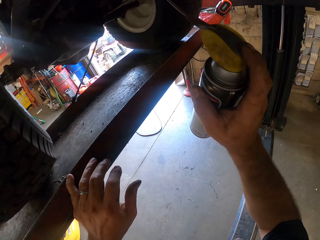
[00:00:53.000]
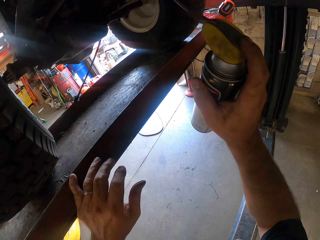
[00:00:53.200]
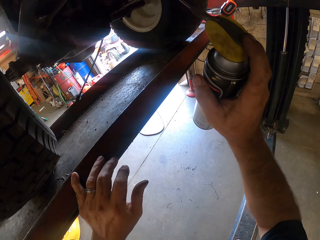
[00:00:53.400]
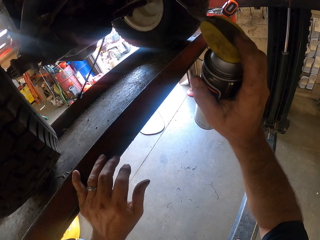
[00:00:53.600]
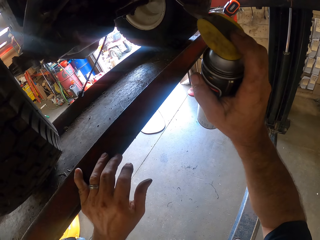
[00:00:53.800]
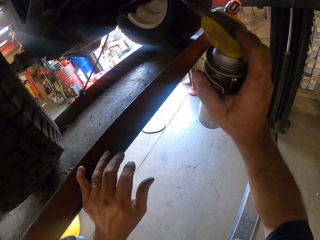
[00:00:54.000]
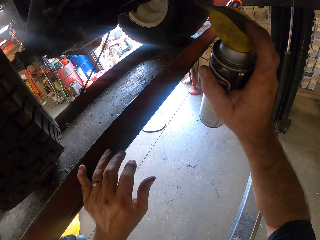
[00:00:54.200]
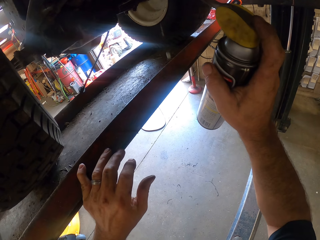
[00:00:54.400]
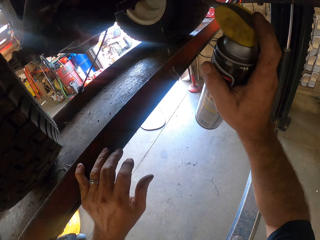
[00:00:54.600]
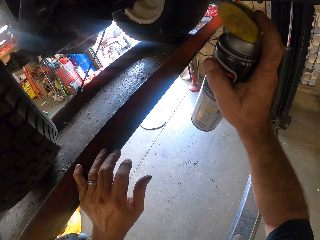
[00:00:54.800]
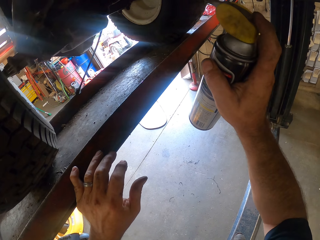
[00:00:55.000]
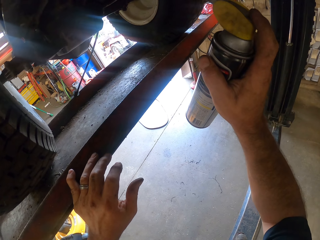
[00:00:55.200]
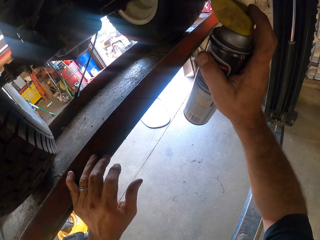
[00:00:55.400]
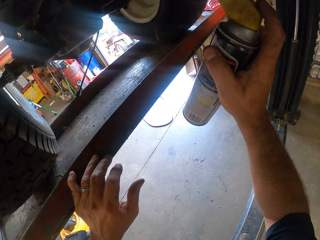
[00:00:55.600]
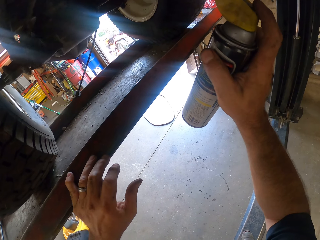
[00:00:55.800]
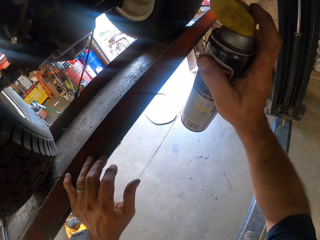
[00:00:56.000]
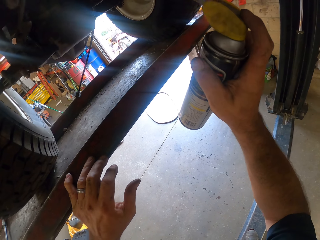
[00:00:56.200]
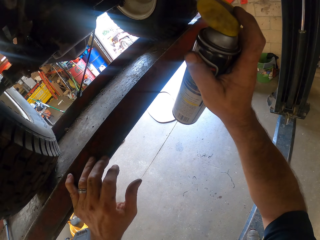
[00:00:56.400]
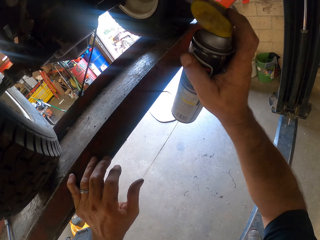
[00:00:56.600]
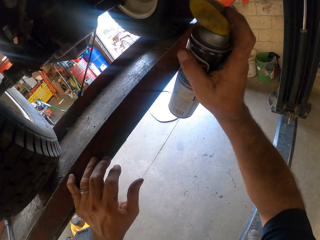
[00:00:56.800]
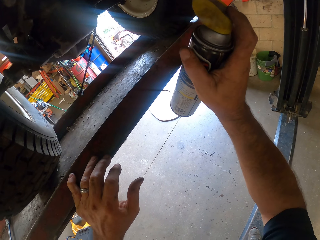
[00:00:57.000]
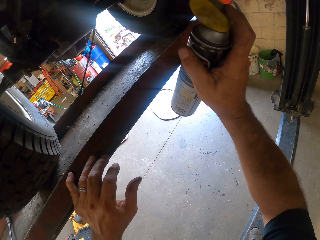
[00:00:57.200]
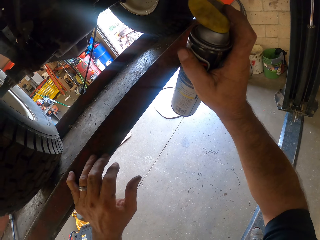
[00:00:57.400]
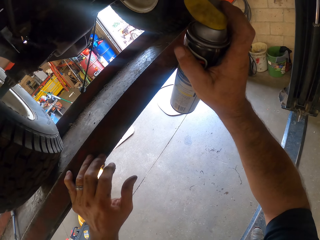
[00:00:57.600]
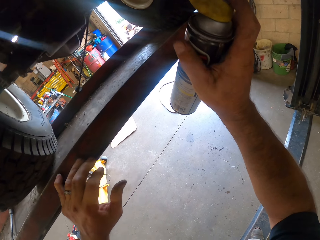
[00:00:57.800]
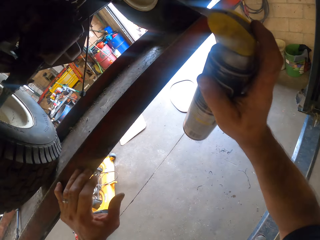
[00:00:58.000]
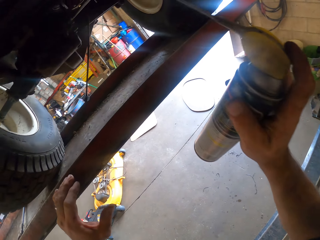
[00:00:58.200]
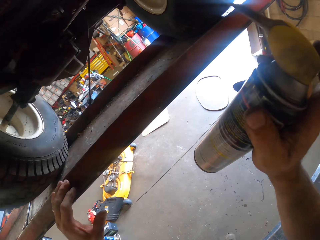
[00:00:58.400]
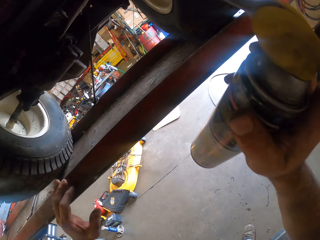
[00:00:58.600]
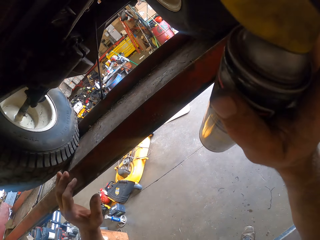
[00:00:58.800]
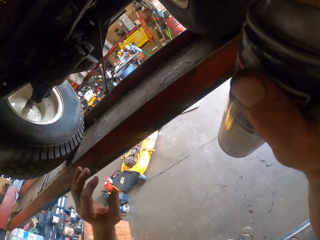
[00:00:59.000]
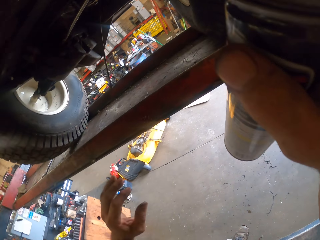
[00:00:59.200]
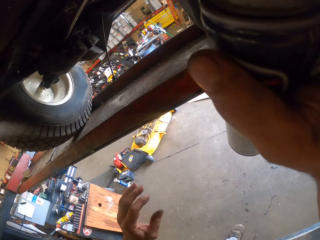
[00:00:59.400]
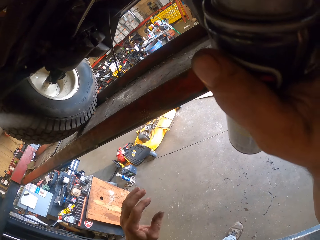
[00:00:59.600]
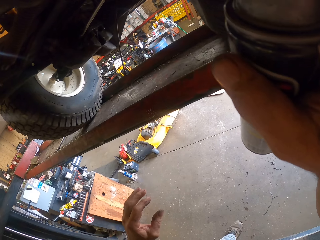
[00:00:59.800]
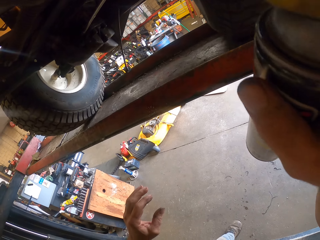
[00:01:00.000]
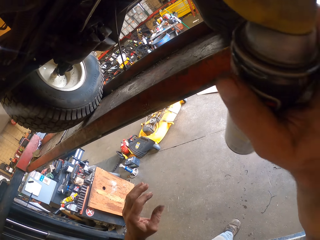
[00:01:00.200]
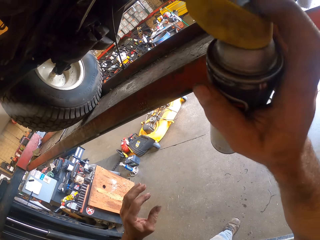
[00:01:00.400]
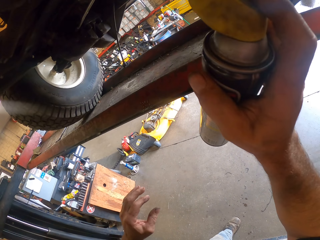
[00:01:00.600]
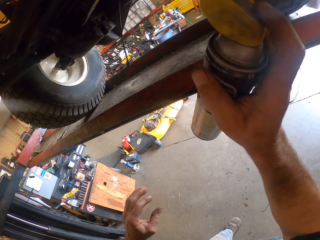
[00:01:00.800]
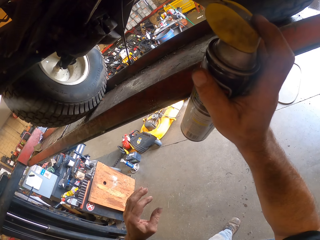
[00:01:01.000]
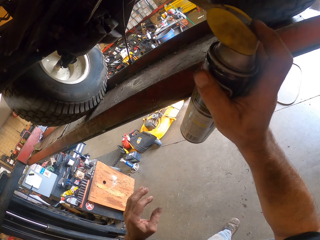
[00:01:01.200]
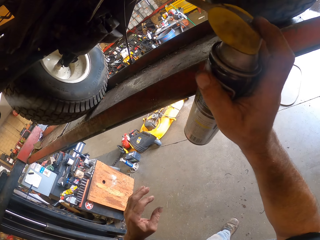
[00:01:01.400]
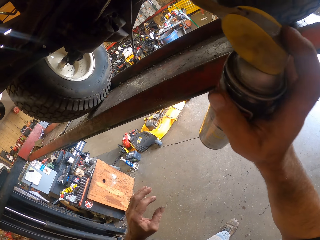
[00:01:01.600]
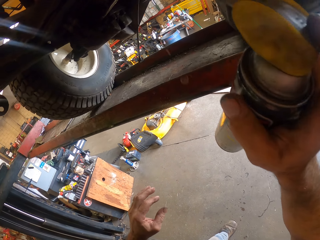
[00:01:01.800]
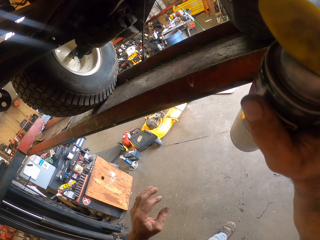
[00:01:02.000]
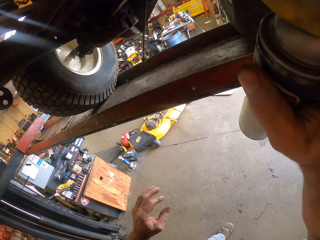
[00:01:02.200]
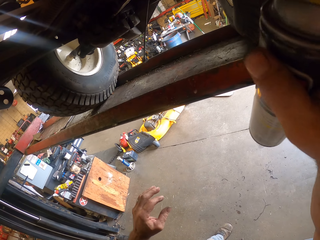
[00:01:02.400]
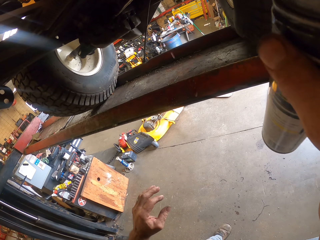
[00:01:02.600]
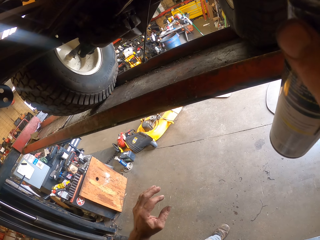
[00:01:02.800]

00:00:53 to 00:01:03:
The camera wearer sprays the liquids under the car from a spray bottle.

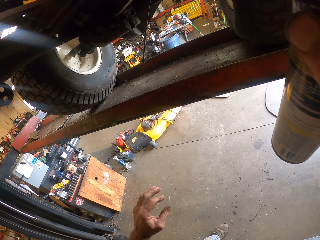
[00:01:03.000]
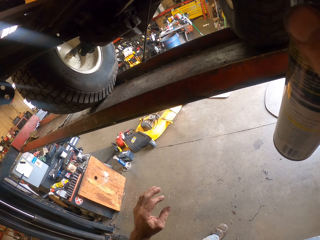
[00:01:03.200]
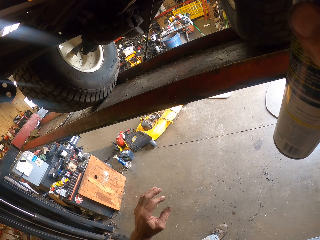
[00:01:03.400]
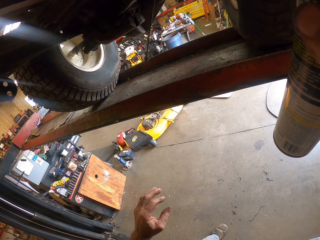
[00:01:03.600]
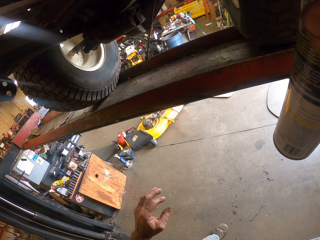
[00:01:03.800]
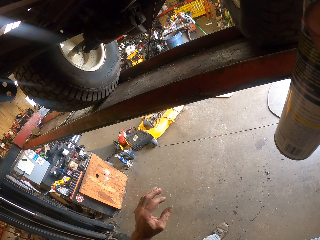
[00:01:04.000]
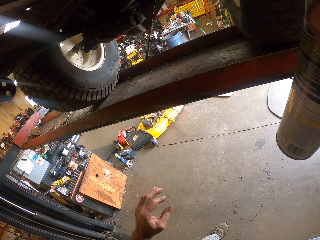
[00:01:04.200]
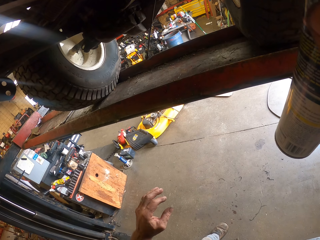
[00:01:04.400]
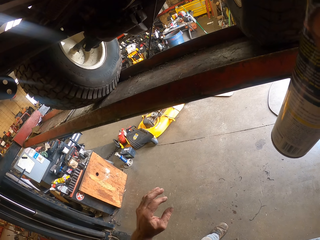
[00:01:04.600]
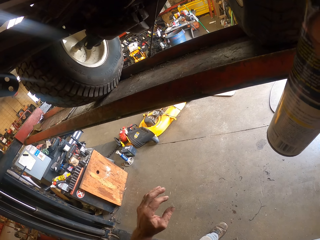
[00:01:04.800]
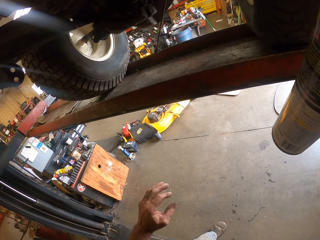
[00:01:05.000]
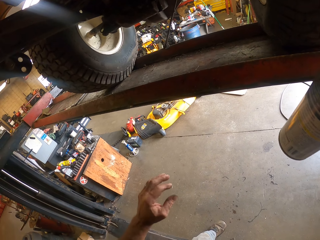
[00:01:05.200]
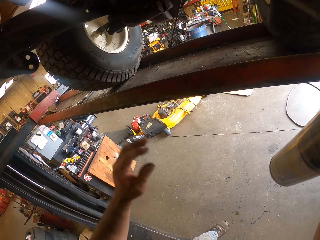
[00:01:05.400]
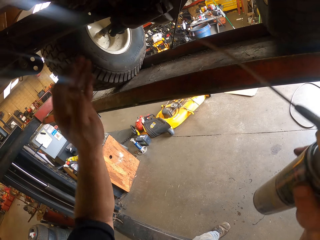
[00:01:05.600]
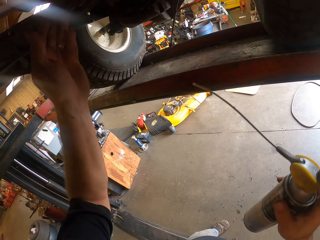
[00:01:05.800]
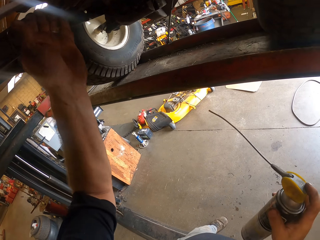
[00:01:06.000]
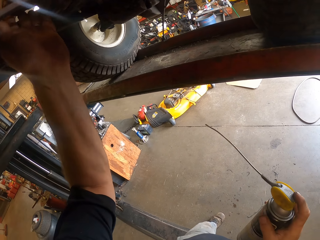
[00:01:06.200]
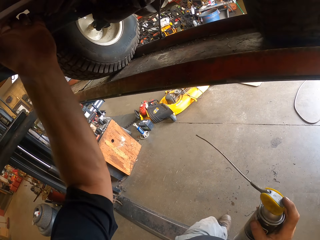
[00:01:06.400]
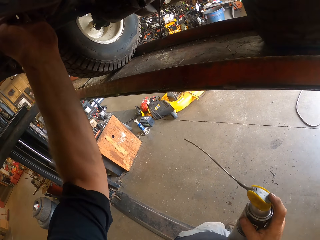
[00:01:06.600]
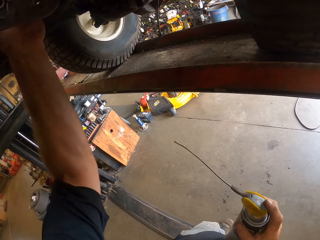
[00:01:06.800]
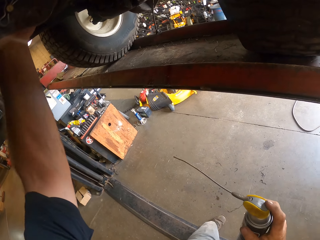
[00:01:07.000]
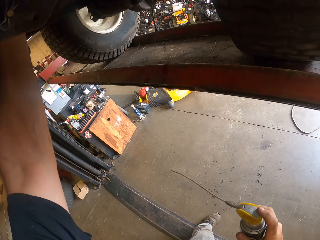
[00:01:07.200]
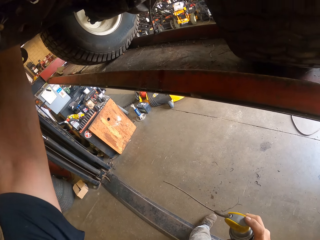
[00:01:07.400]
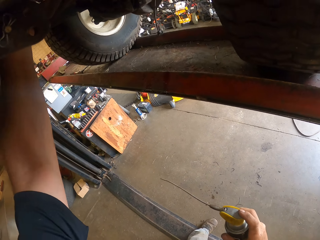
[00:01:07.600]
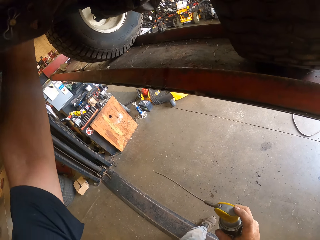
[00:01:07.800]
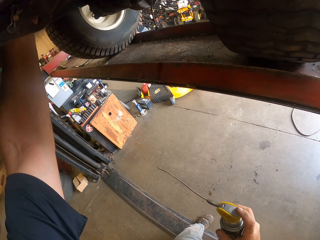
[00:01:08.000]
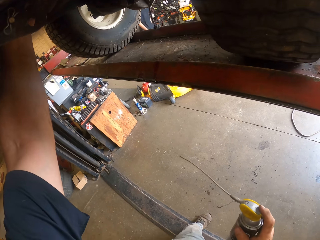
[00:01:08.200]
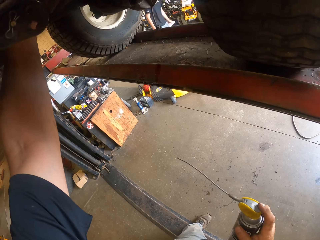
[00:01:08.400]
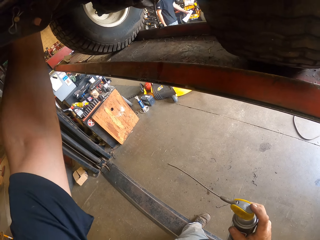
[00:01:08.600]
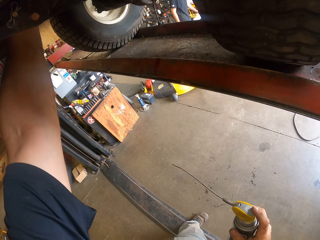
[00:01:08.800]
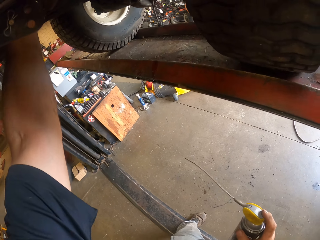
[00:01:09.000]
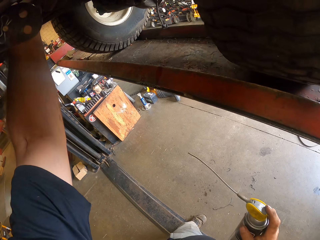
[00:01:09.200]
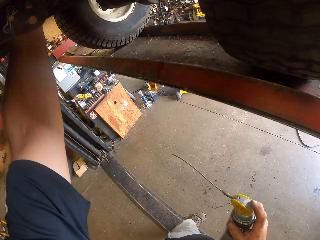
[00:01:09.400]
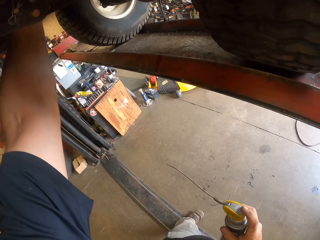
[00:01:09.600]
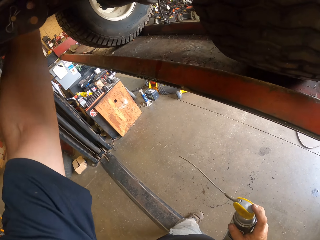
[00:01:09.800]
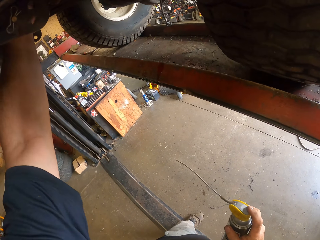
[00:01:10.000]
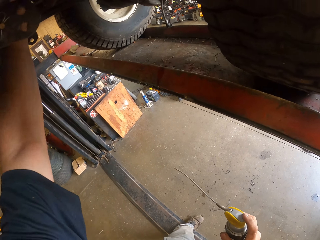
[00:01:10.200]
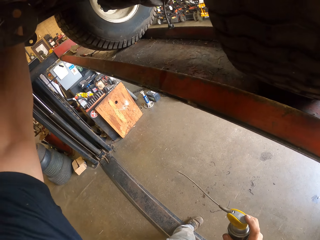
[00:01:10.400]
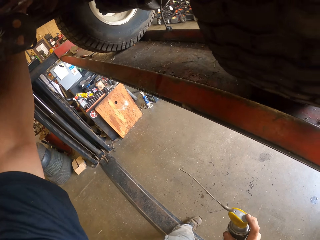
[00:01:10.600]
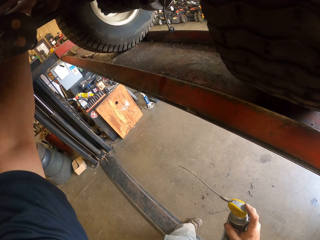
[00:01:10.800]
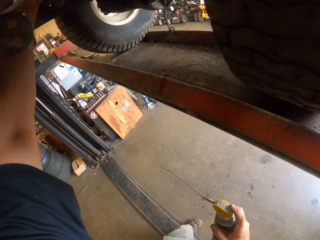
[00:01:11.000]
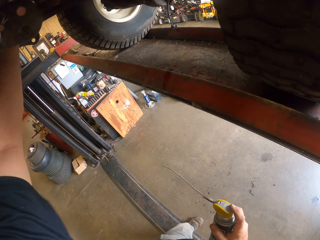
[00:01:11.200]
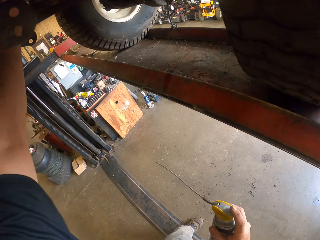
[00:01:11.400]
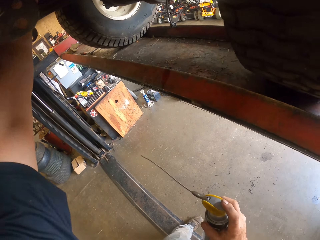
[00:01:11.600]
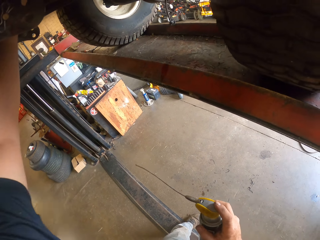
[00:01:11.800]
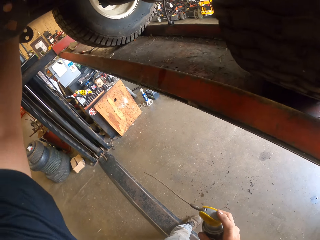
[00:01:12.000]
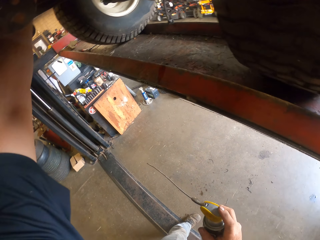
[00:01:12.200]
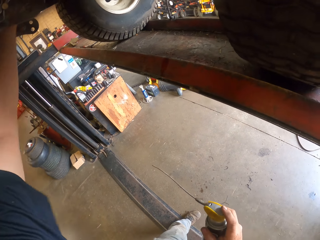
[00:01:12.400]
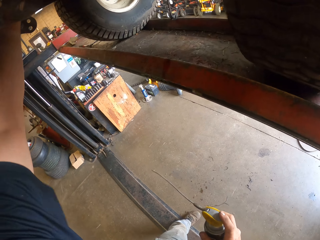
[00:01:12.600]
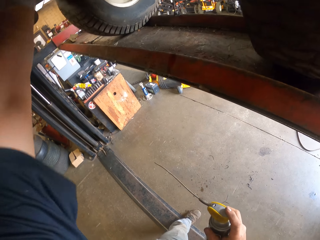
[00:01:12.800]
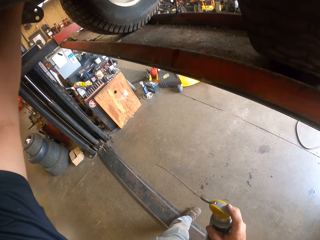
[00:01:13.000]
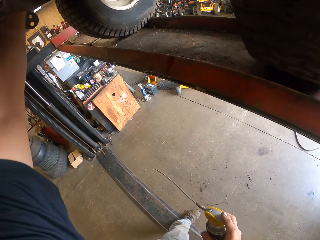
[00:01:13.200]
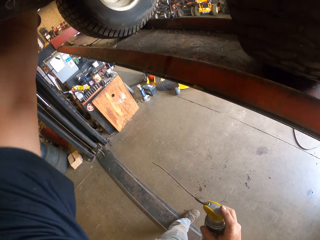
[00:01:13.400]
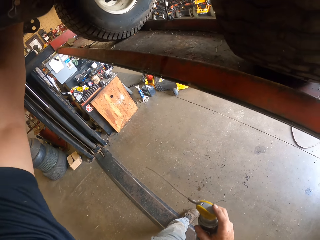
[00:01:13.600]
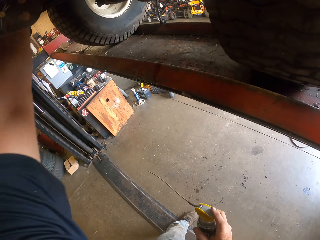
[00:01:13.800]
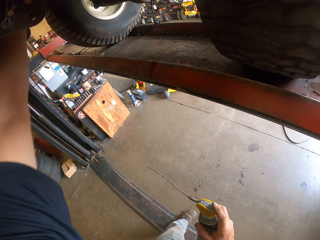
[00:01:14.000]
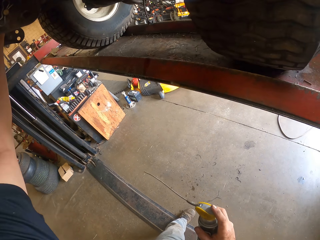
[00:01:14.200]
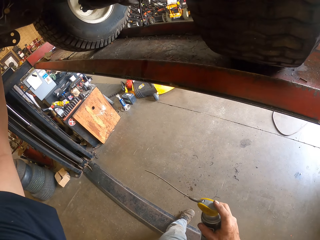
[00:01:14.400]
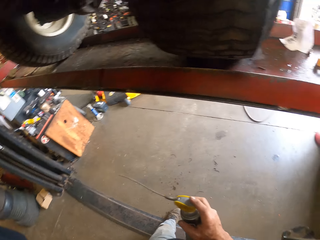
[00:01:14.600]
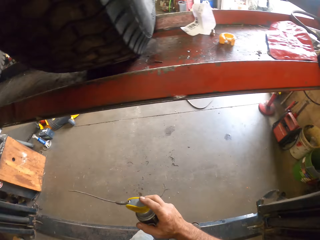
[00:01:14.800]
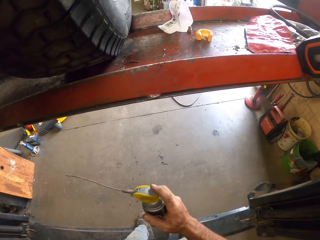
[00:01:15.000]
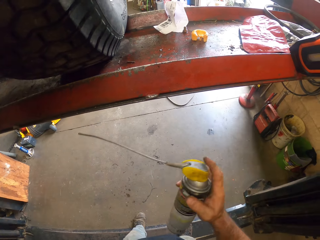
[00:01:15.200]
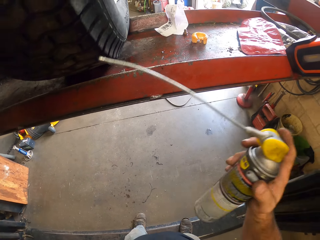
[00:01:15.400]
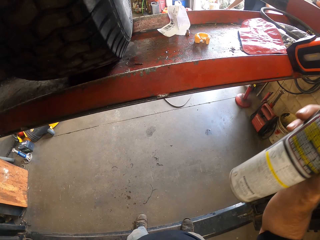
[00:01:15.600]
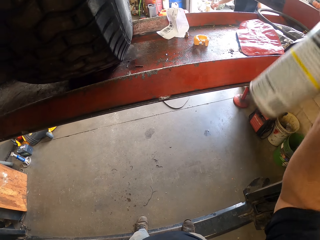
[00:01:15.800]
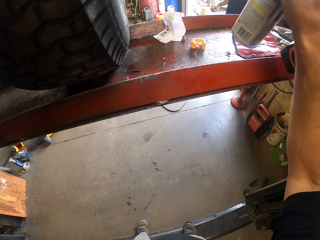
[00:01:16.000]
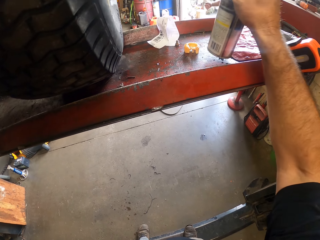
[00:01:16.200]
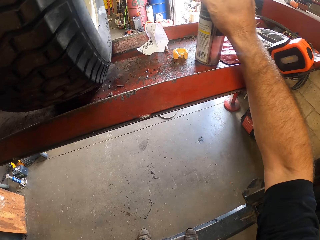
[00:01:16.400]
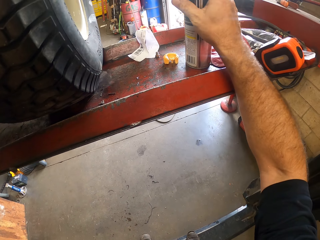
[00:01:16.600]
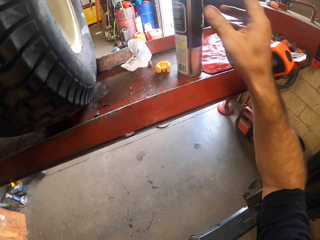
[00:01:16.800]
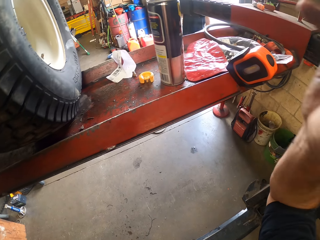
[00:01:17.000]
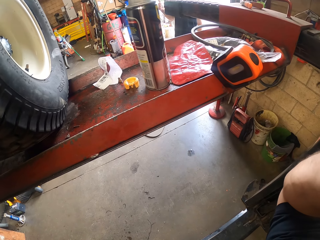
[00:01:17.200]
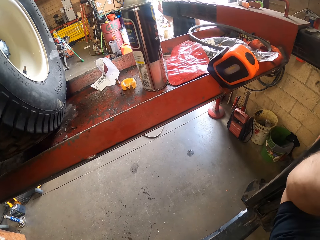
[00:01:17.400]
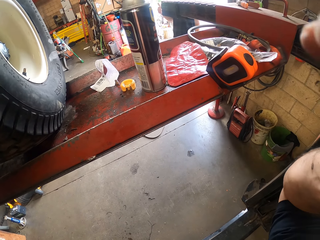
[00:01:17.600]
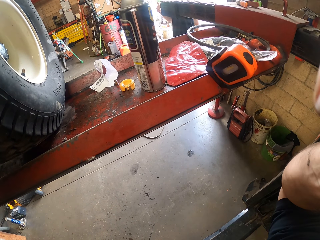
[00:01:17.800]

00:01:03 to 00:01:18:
The camera wearer shakes the lawn mower. He adjusts the underside of the car with his hand. He drops the spray bottle on the car lift. He touches part of his body.
